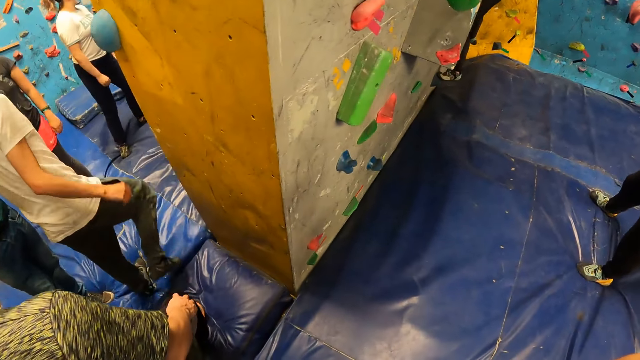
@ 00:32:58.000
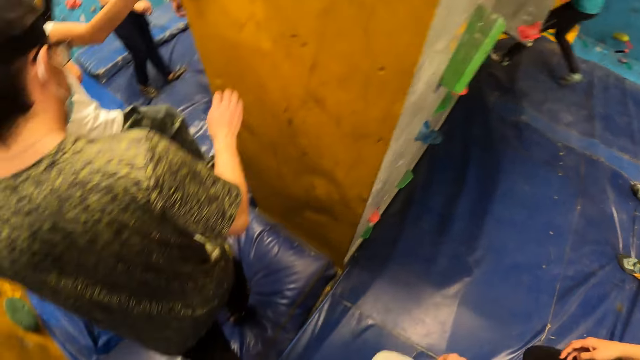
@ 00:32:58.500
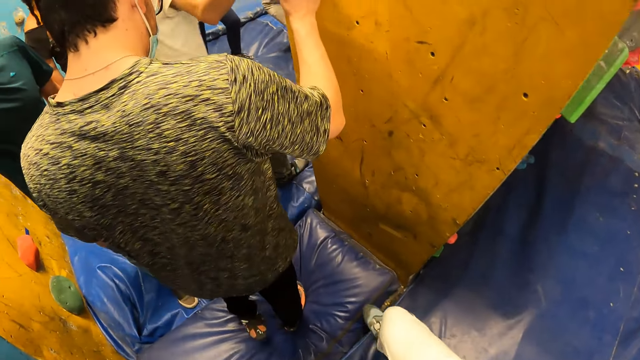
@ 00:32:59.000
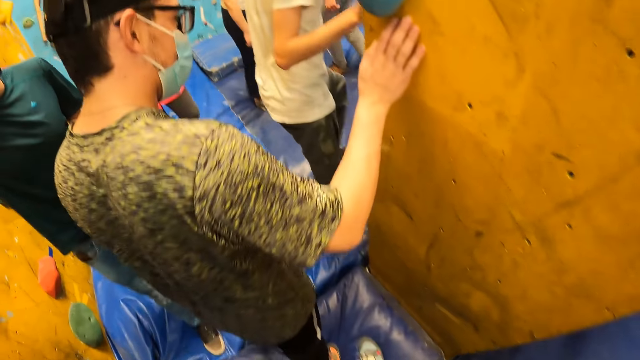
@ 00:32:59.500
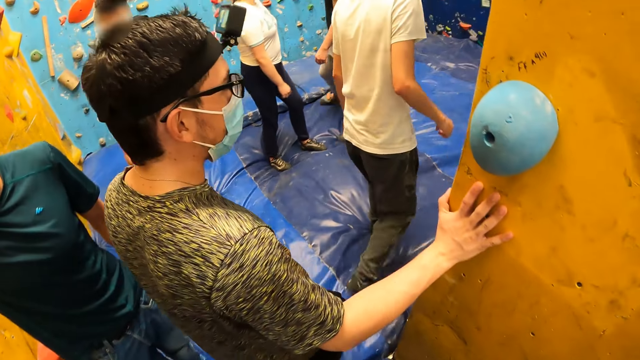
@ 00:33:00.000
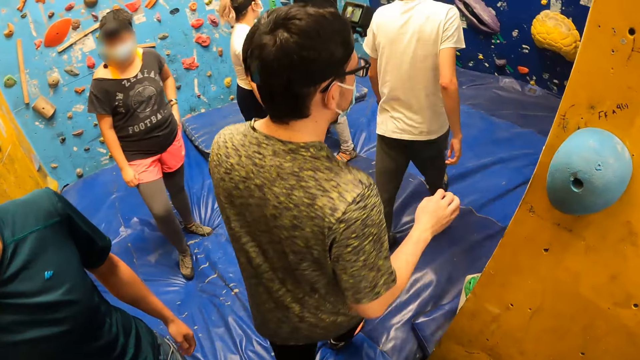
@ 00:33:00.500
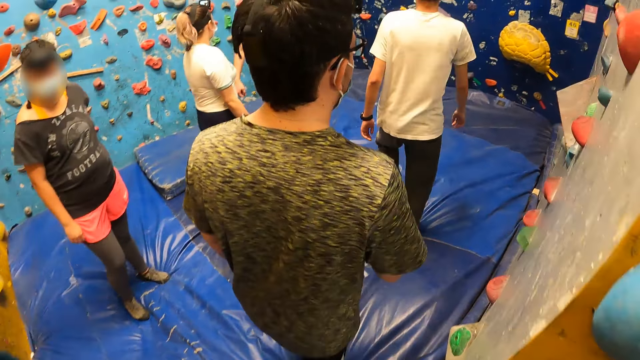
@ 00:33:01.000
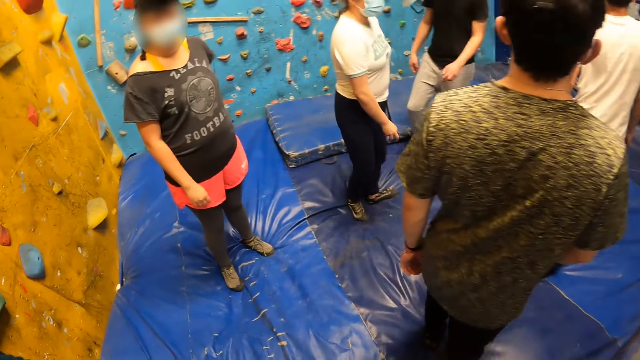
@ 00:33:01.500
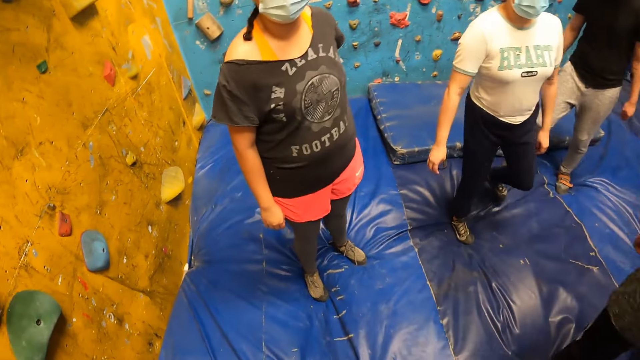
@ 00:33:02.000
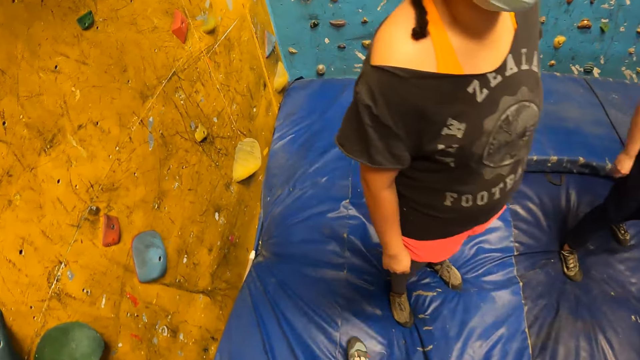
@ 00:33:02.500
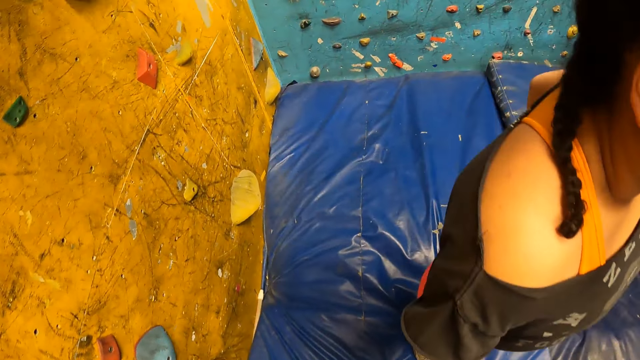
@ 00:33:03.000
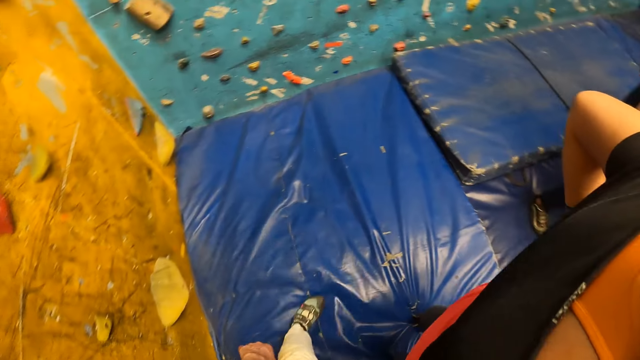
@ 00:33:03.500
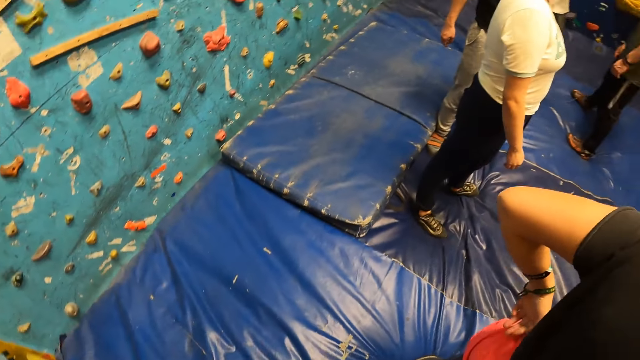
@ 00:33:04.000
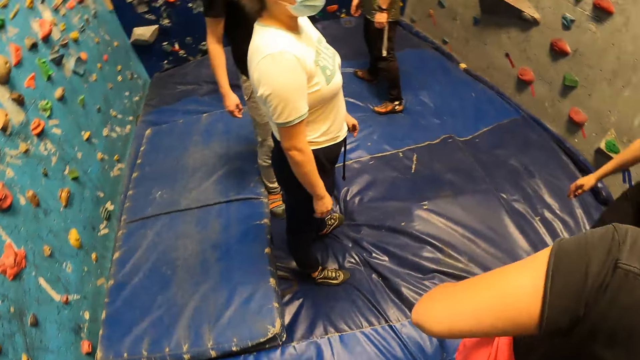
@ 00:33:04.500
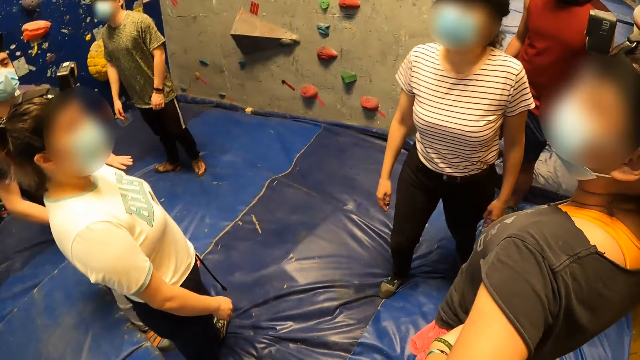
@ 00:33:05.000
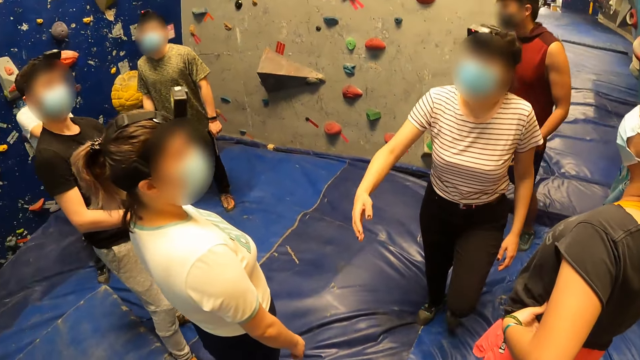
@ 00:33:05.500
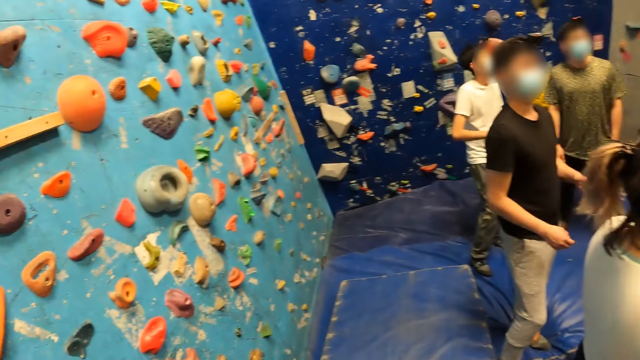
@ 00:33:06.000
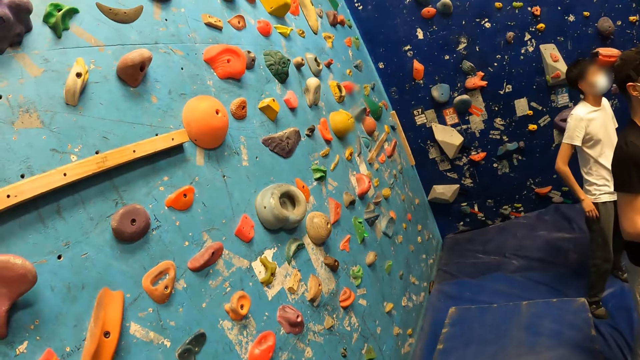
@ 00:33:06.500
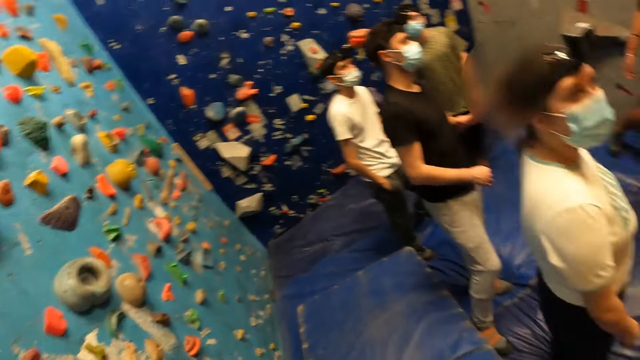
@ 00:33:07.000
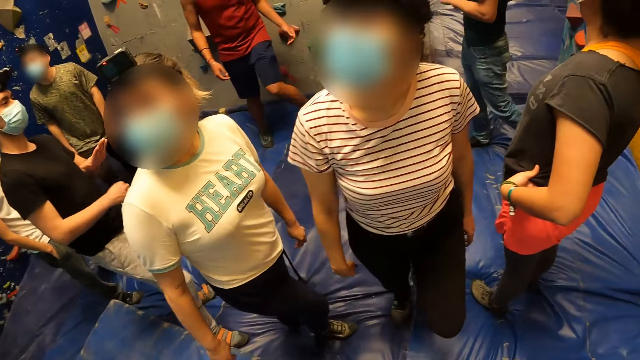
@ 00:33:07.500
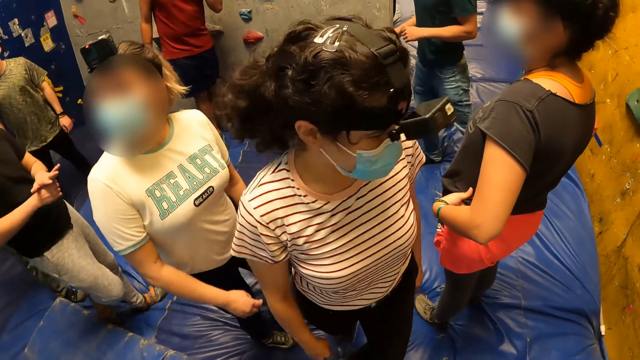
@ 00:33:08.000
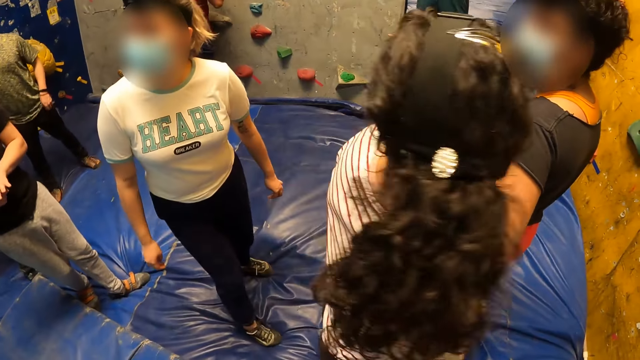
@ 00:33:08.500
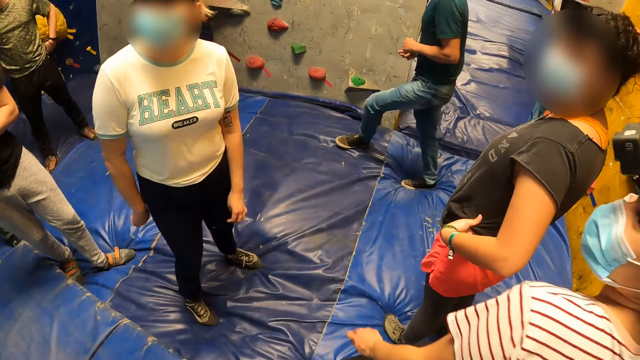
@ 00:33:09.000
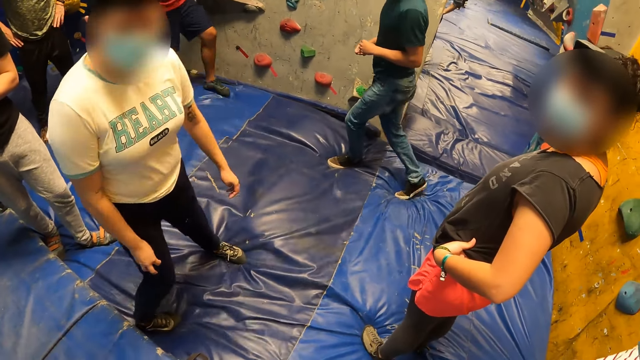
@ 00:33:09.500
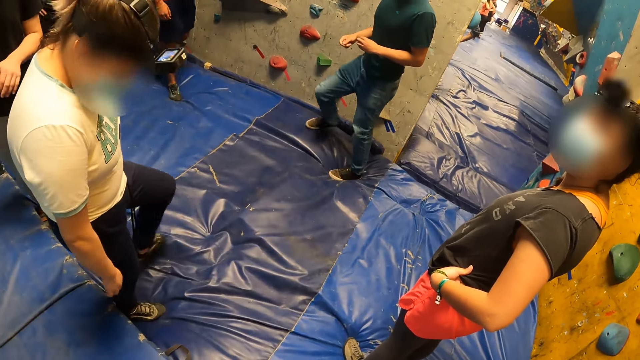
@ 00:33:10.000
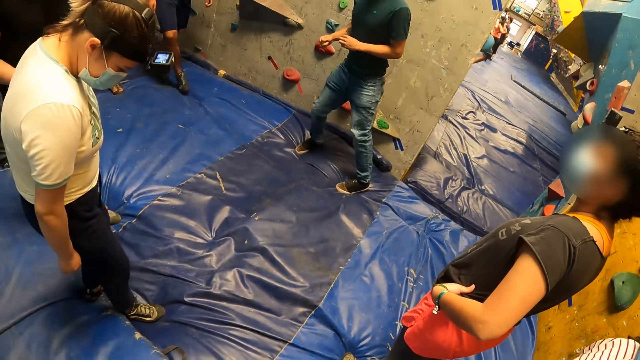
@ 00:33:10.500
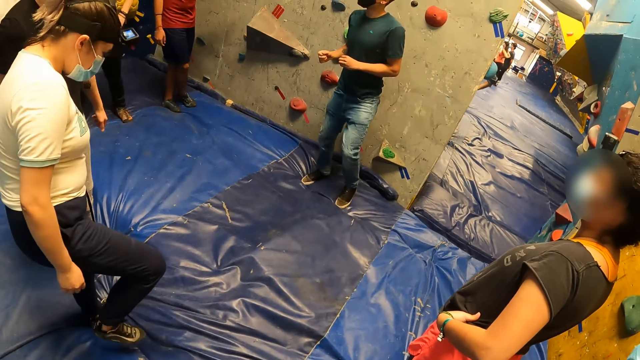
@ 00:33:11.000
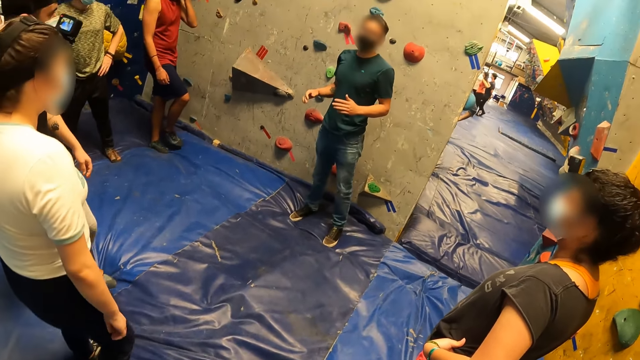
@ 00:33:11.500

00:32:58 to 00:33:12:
The camera wearer looks around. They walk around. They look around.

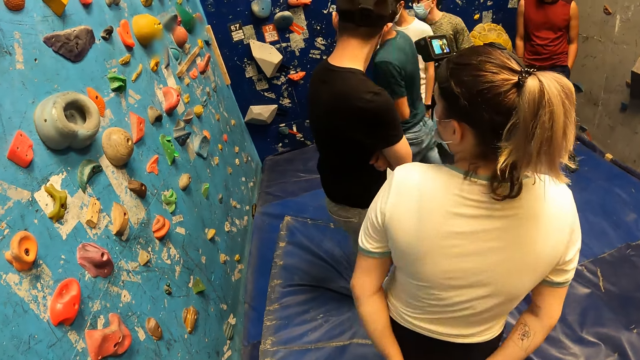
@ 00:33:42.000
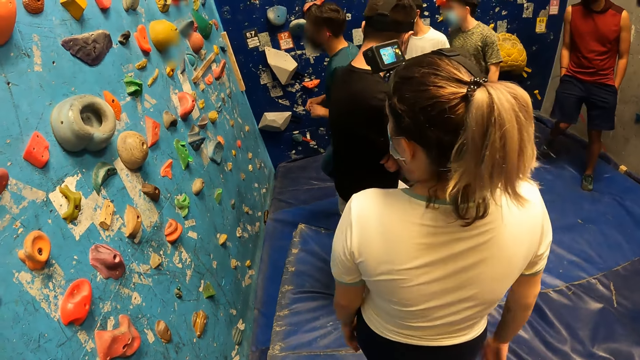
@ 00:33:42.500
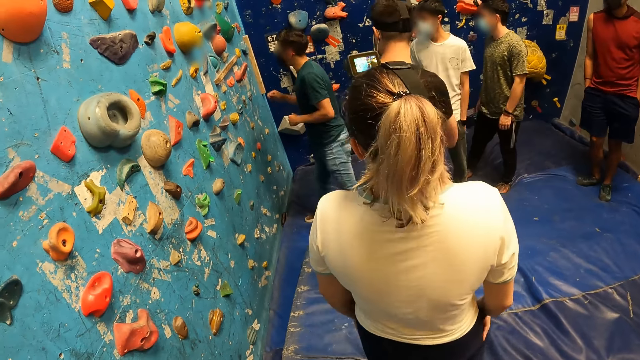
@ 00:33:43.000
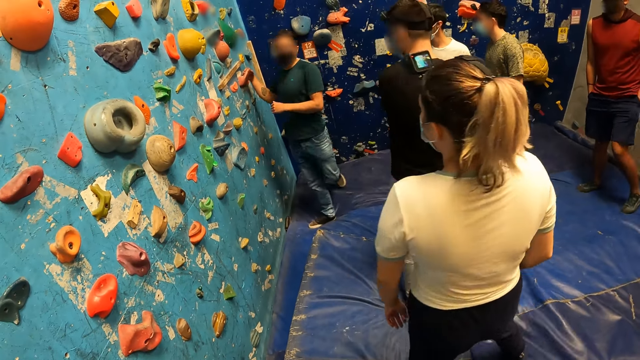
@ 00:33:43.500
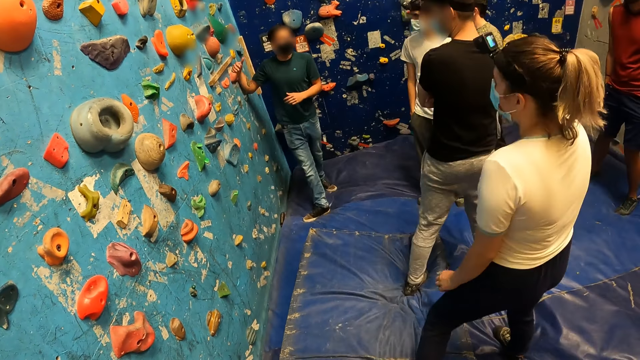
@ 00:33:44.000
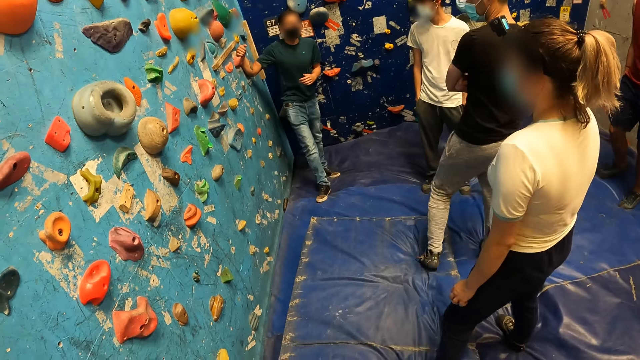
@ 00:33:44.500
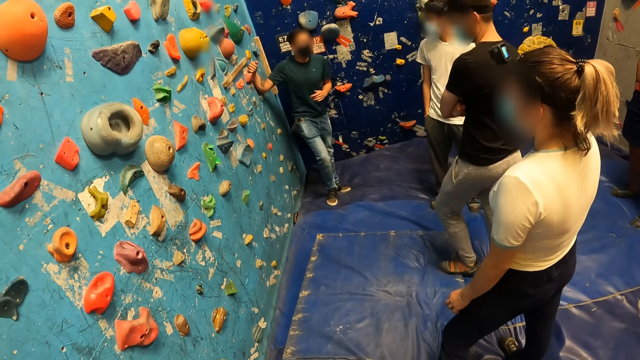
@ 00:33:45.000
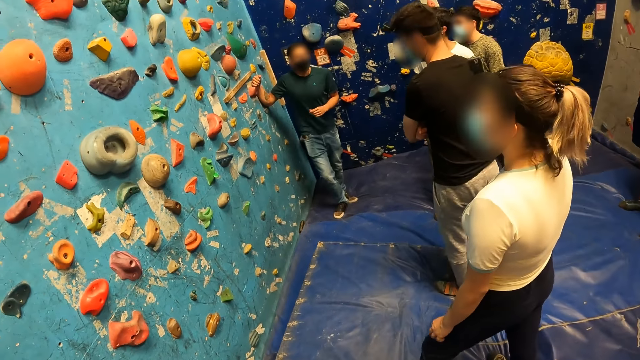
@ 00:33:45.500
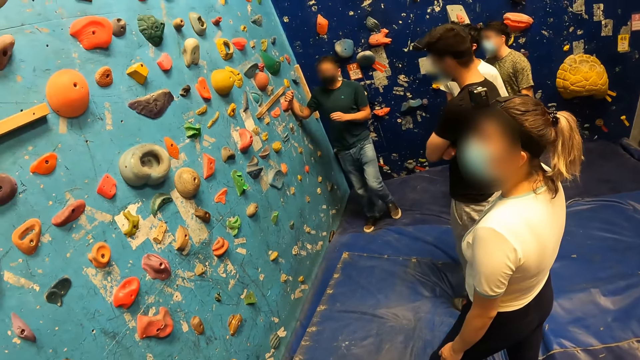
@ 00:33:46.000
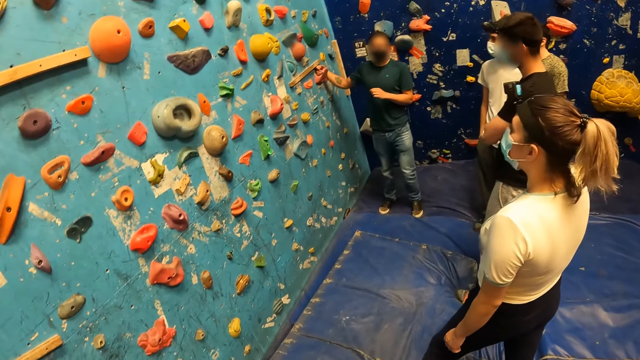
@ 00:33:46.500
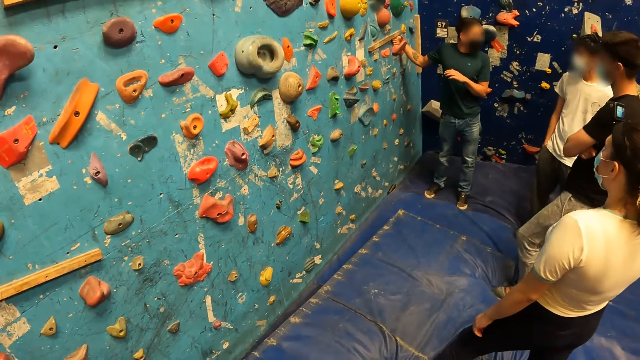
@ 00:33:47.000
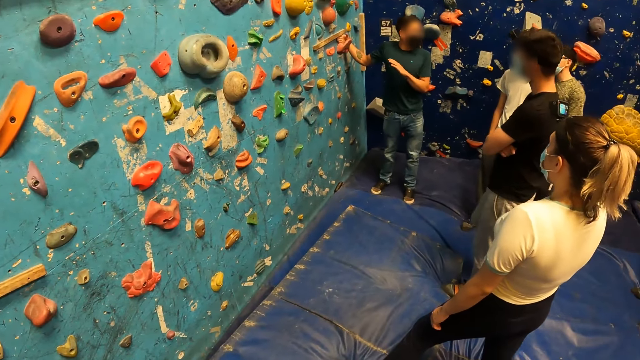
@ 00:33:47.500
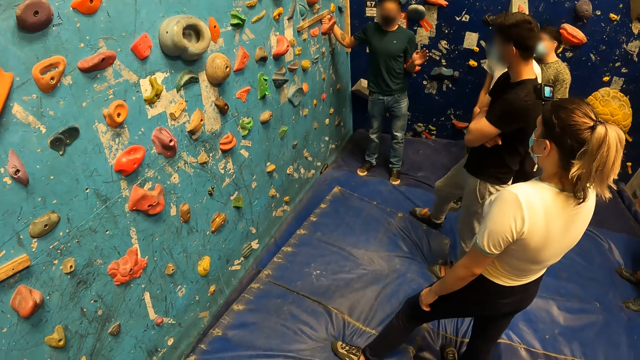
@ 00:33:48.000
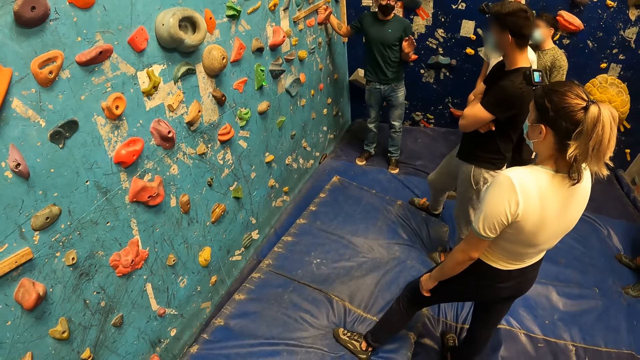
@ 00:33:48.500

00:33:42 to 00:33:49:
A bouldering instructor holds a boulder on a bouldering wall with his right hand.
